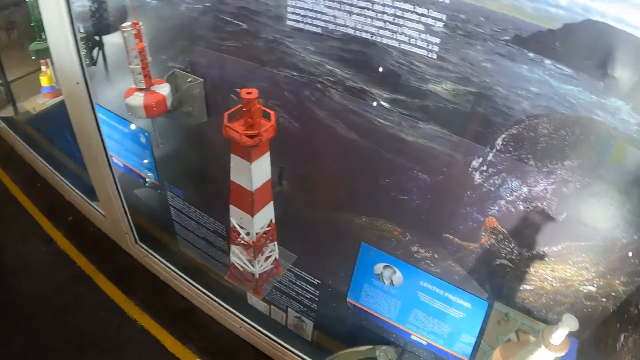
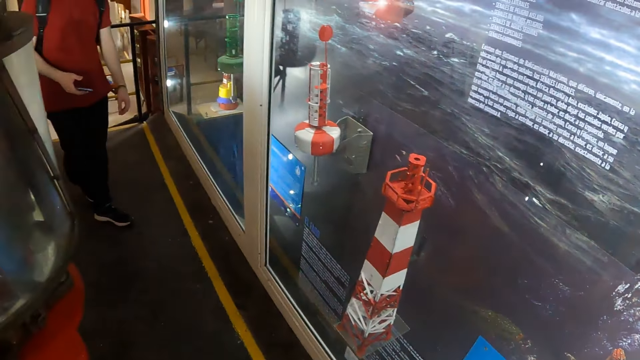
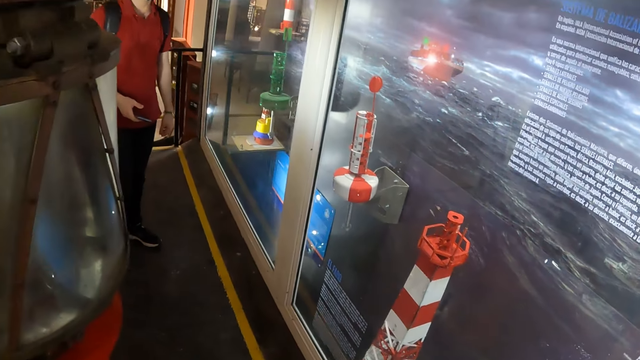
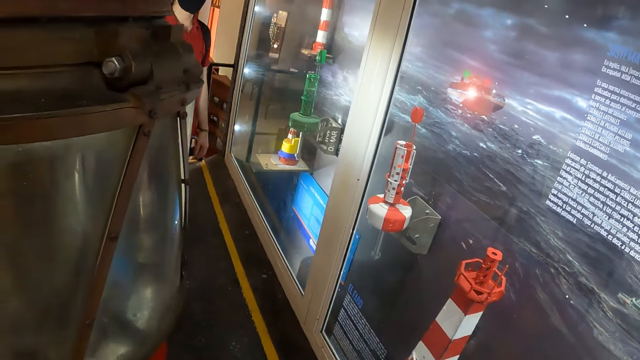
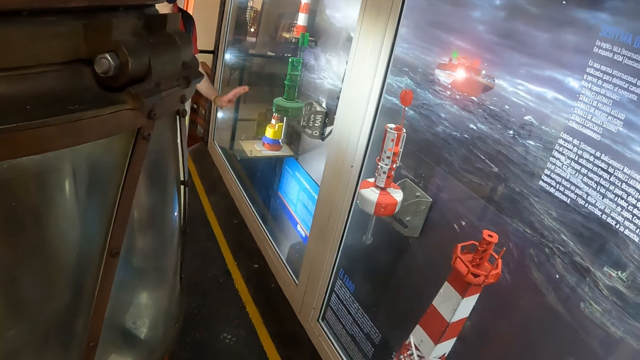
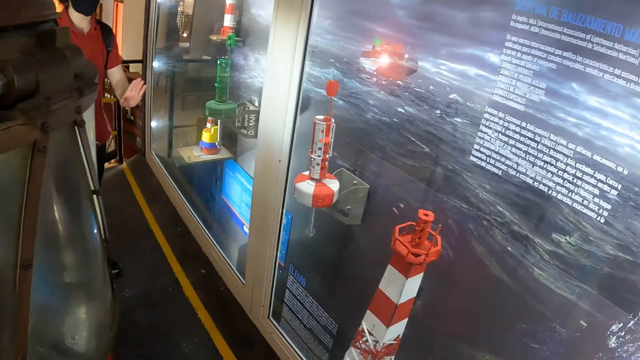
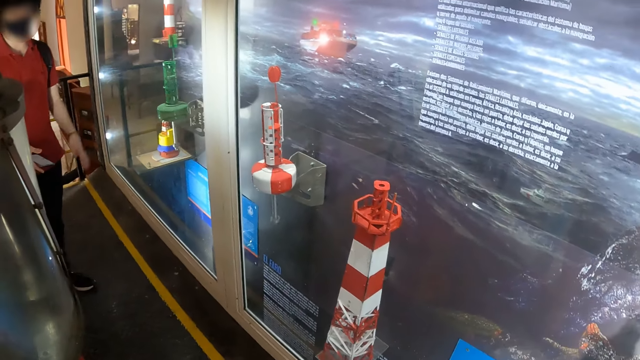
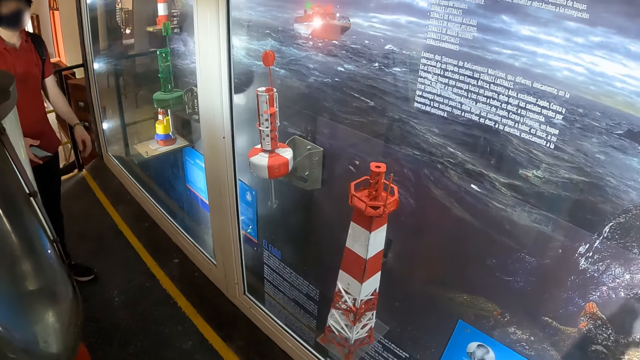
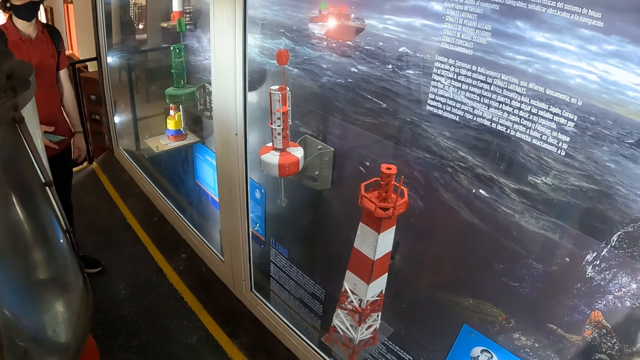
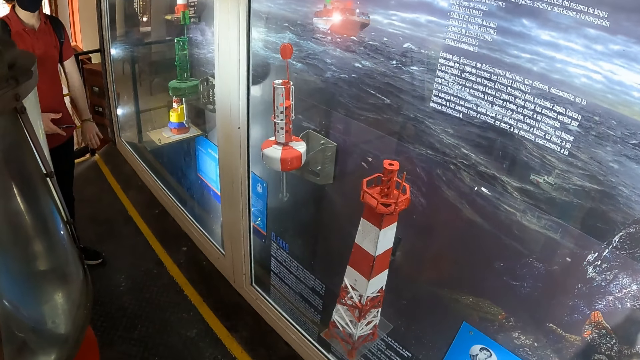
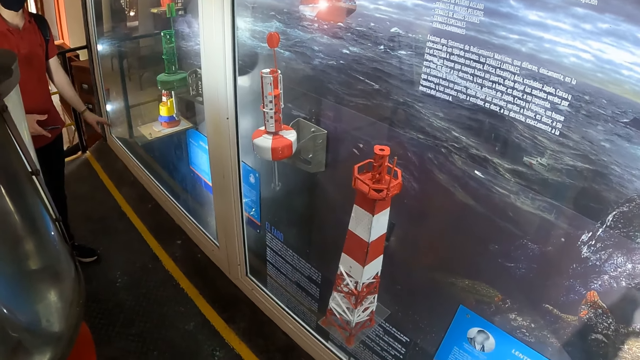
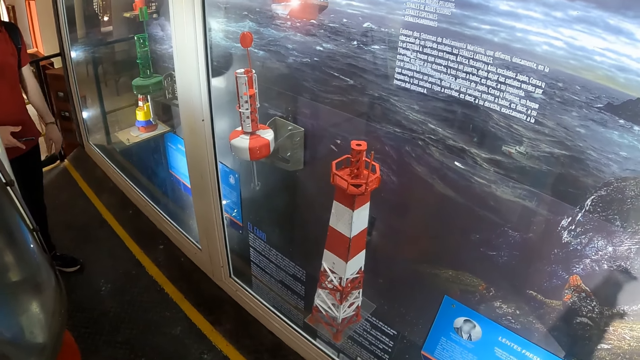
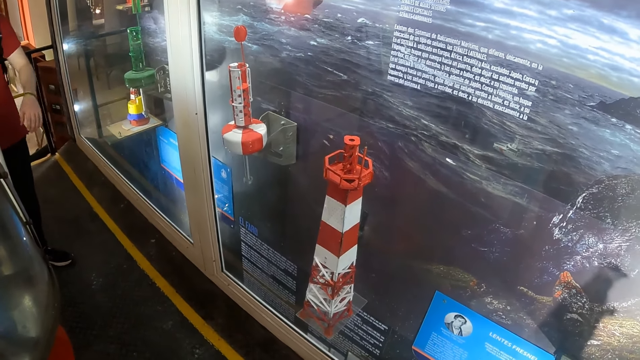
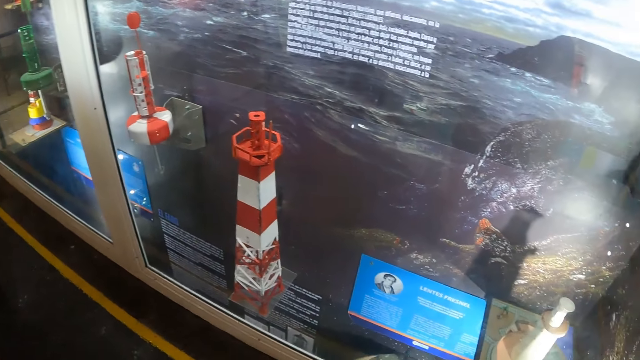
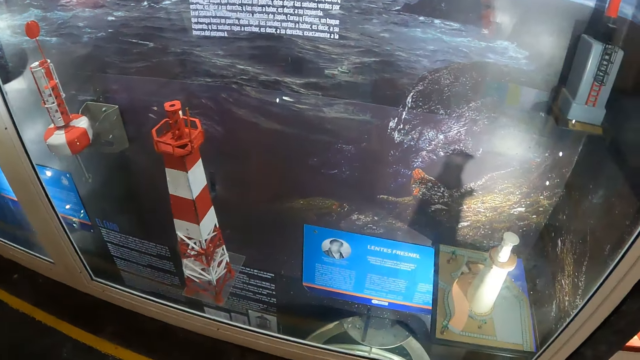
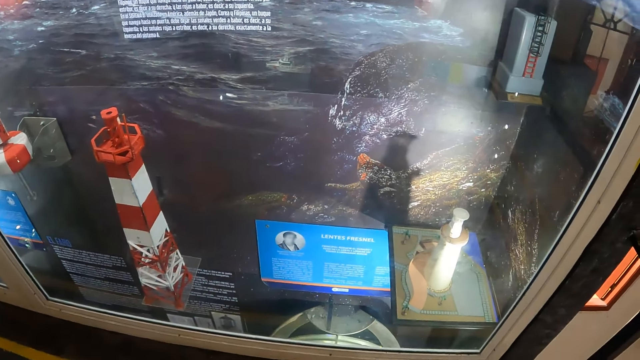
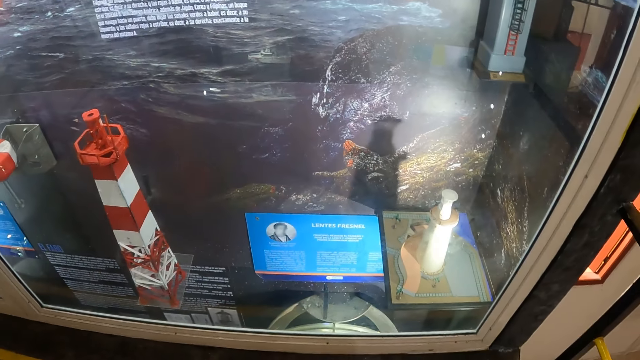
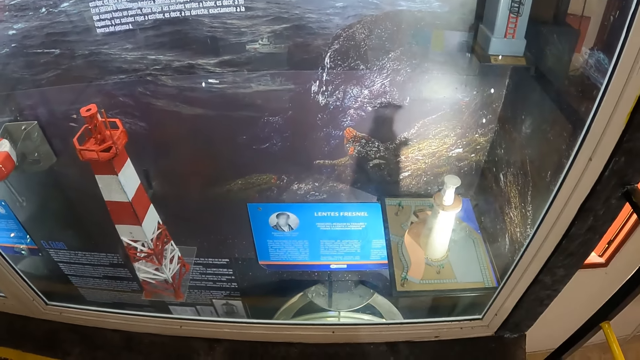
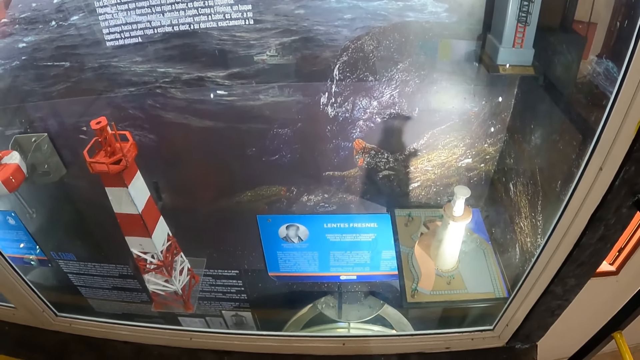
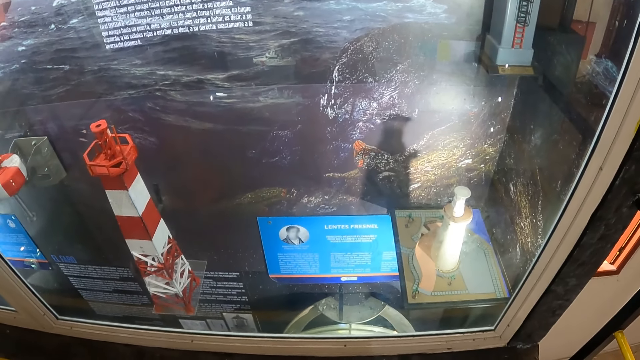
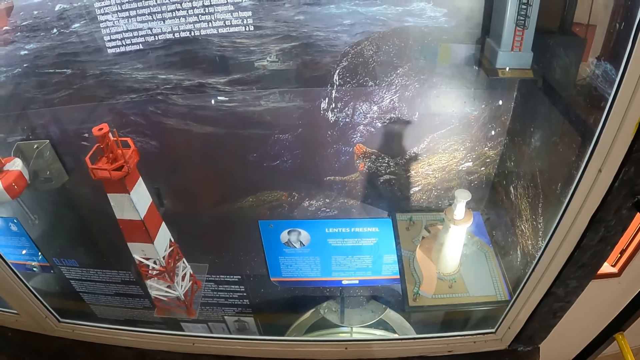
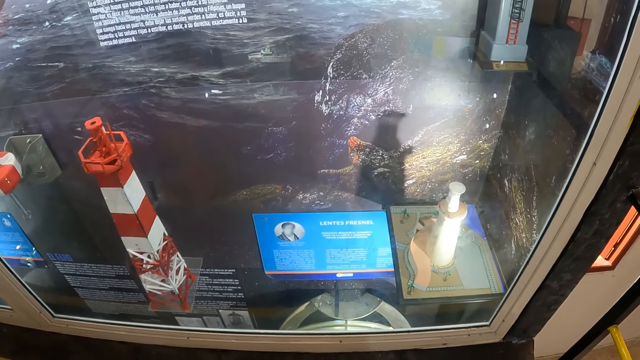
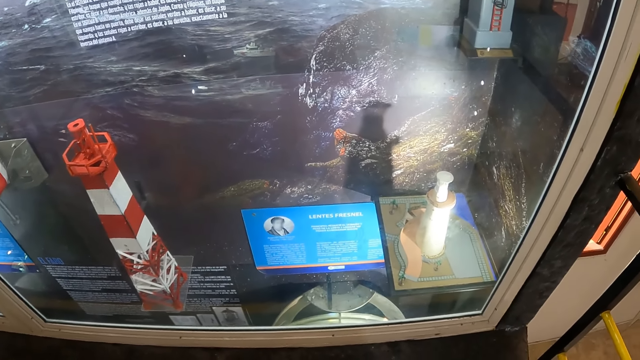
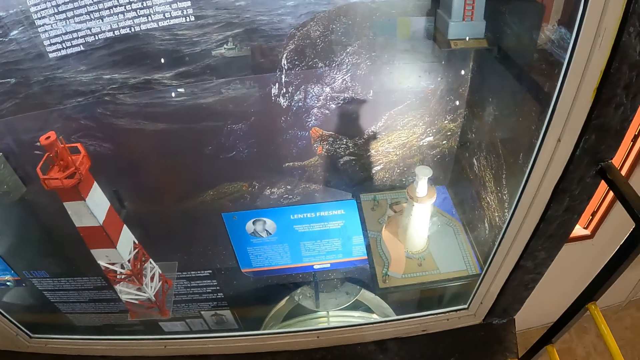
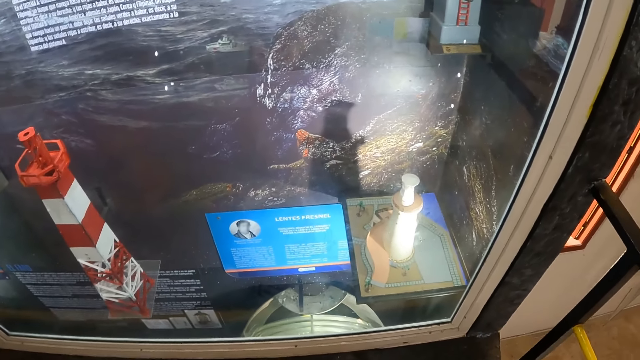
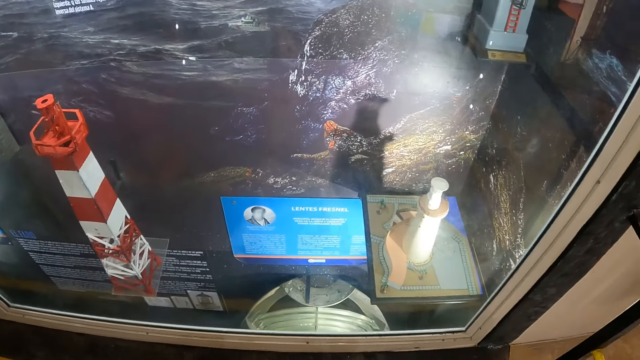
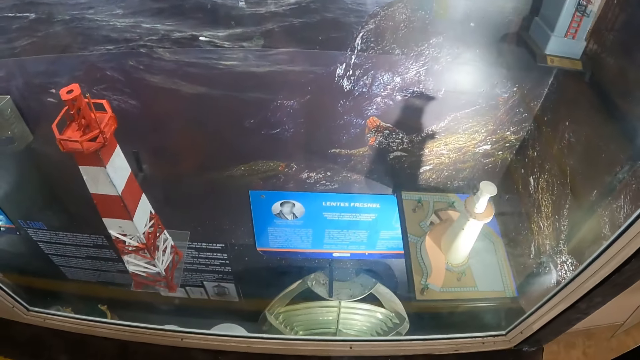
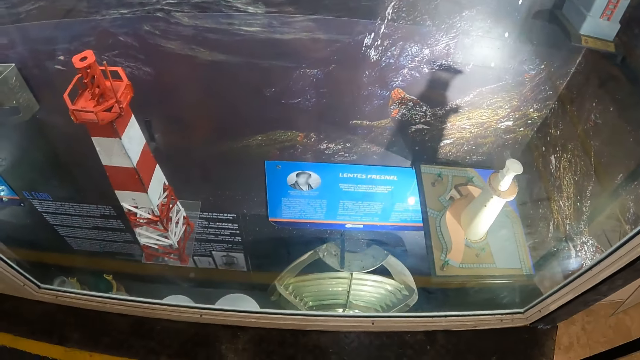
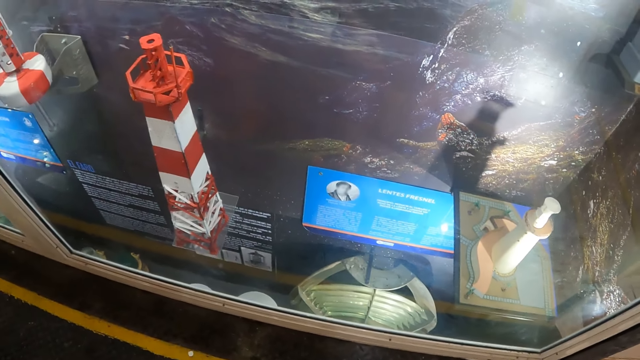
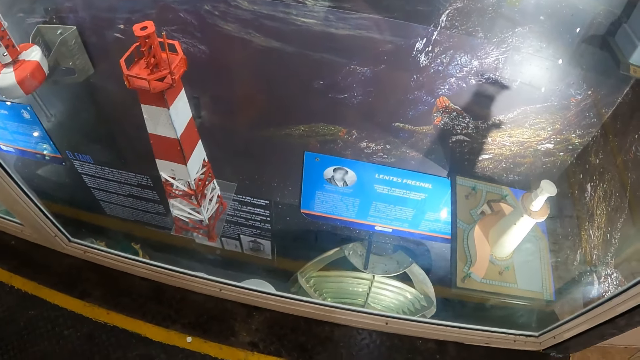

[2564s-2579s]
The man gestures to the camera wearer with his left hand. The man interacts with the camera wearer. The camera wearer looks around. They look at the writings on the wall.

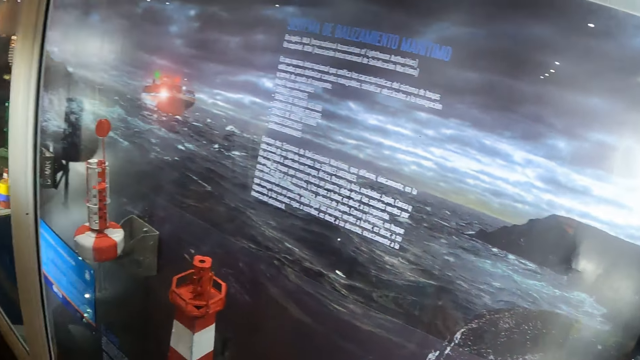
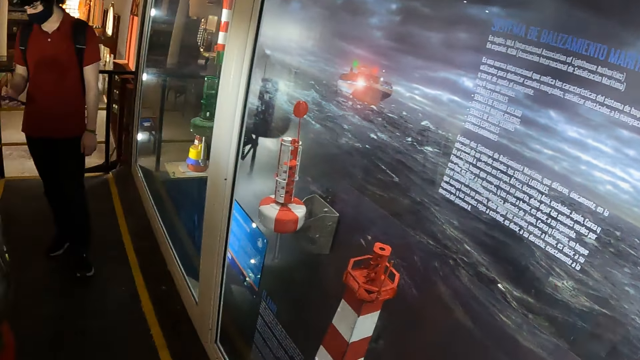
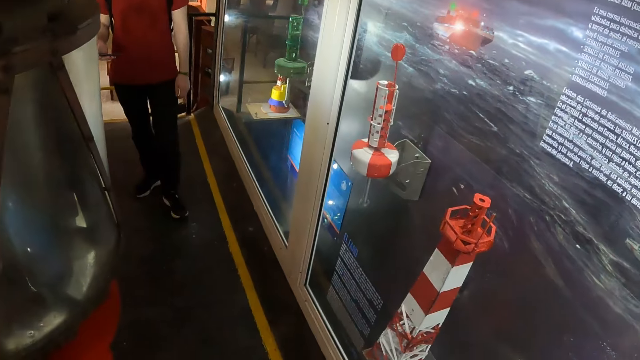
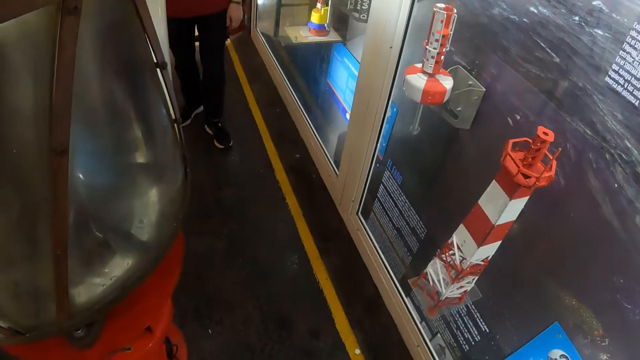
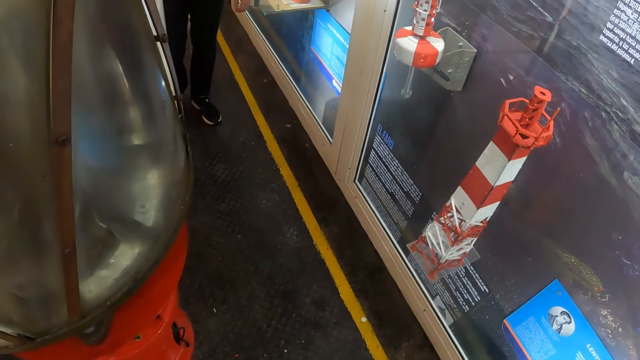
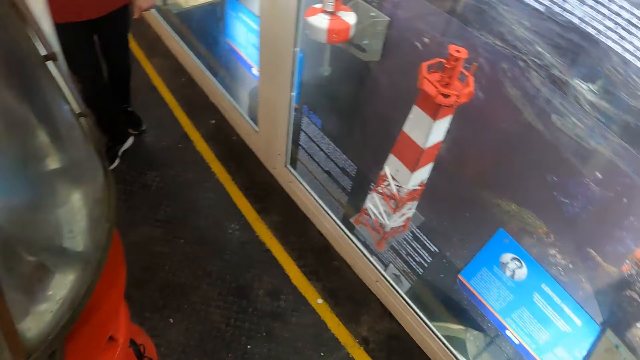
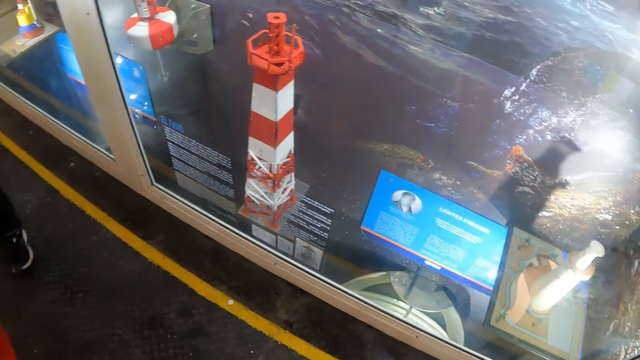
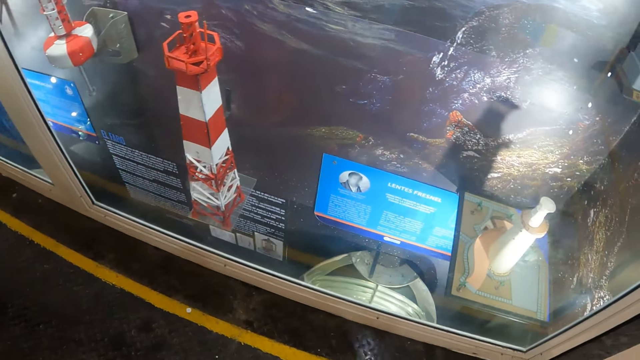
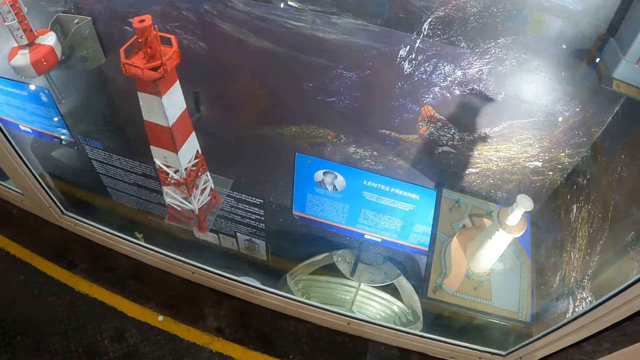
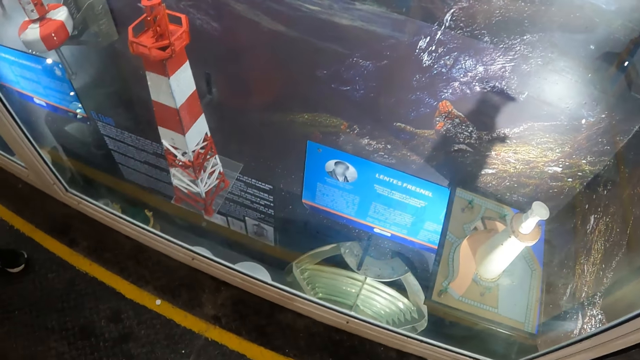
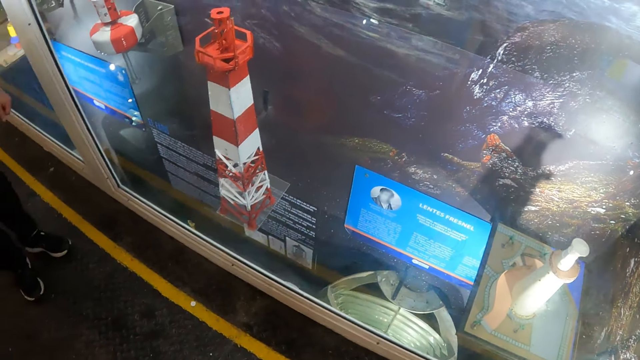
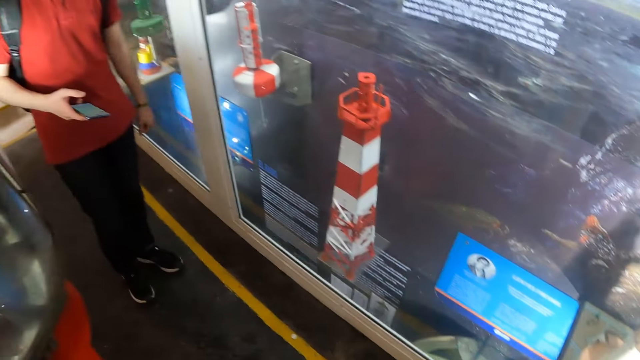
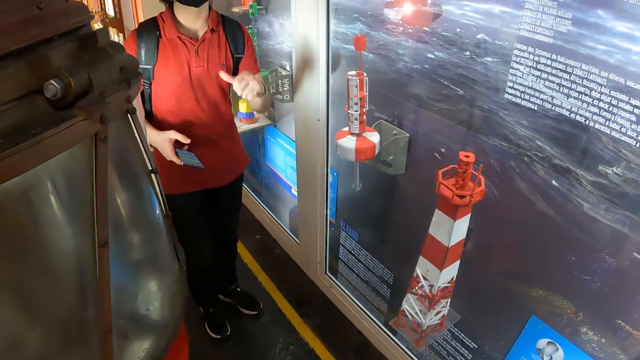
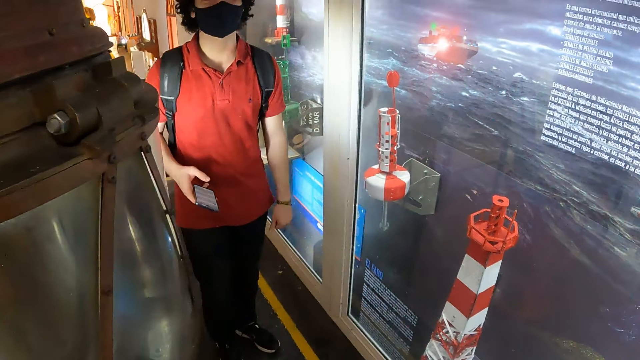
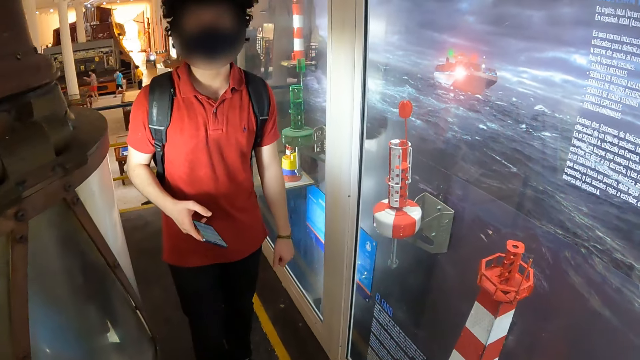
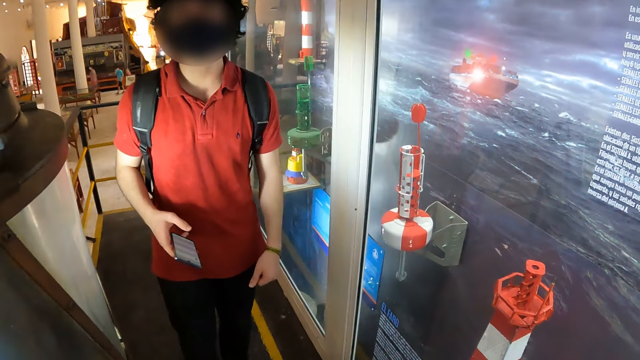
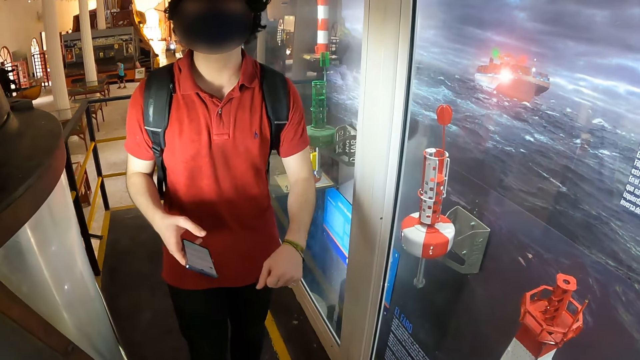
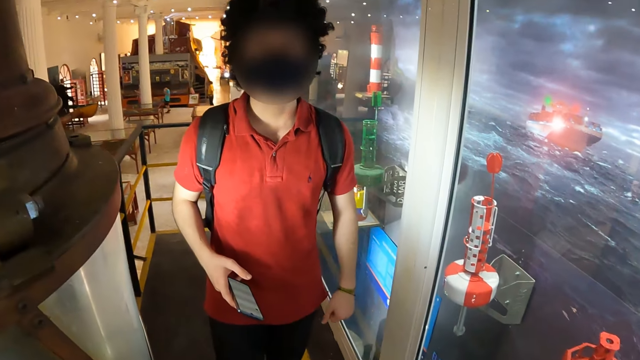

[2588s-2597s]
The man interacts with the camera wearer. The man gestures to the camera wearer with his left hand.
